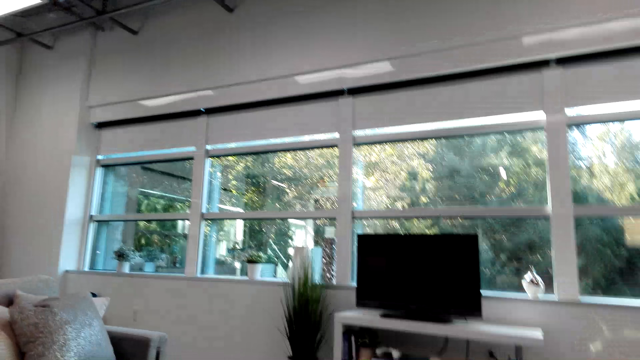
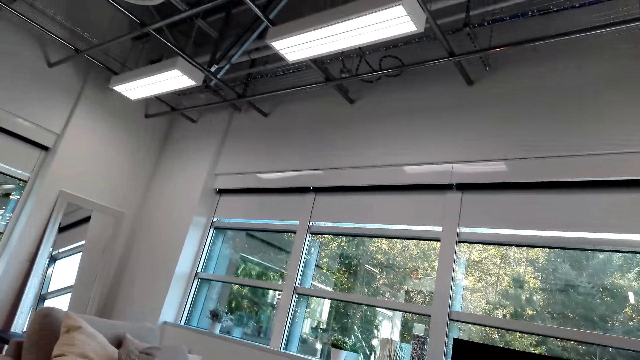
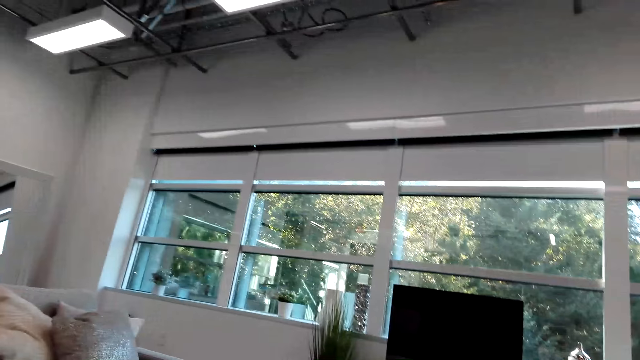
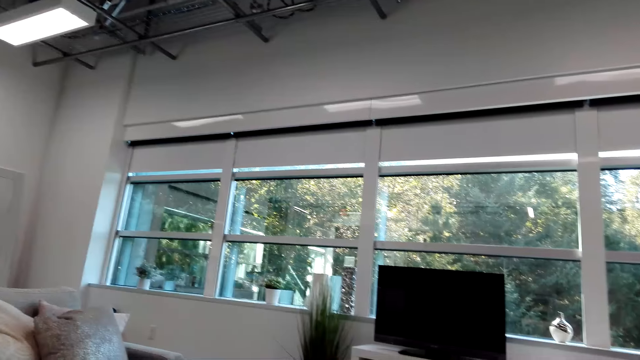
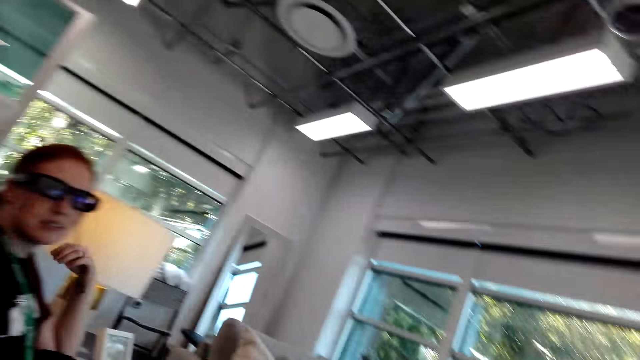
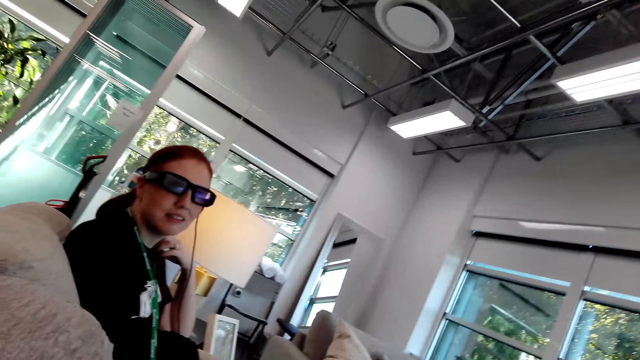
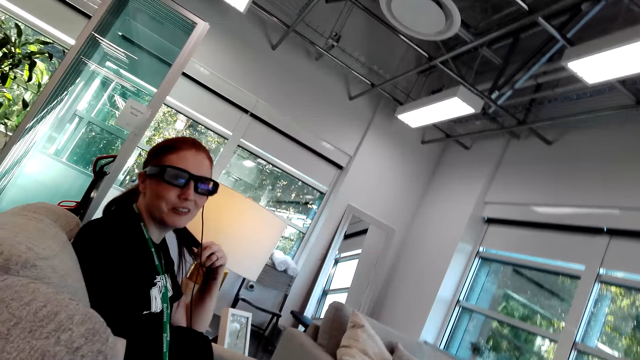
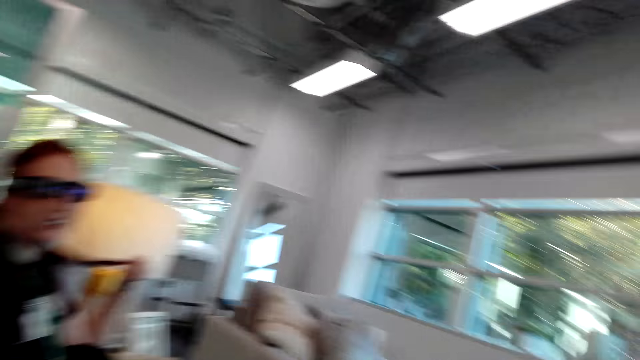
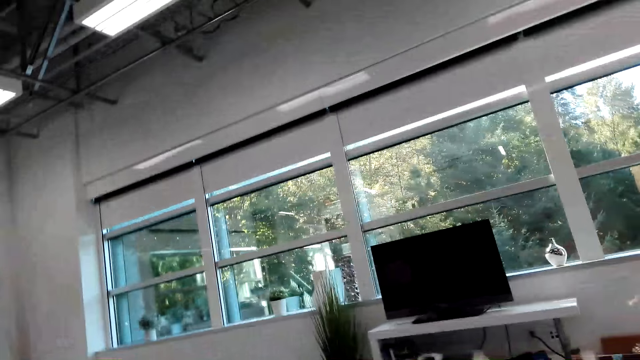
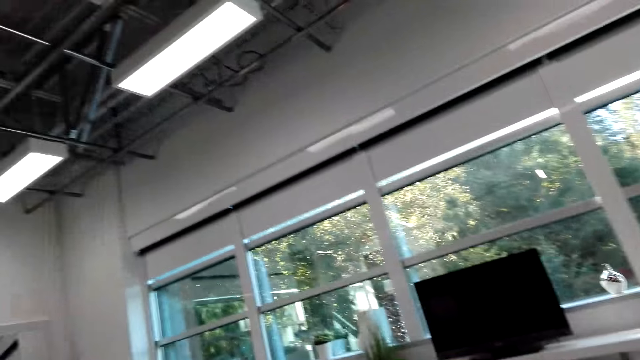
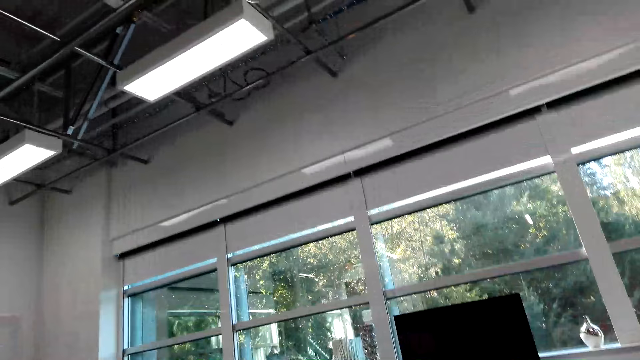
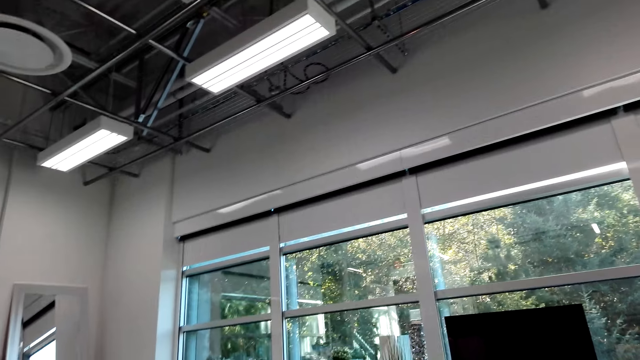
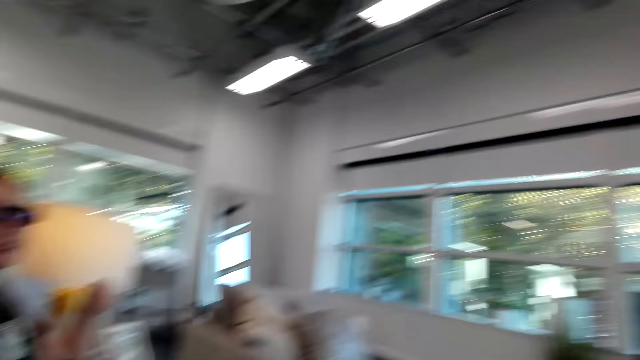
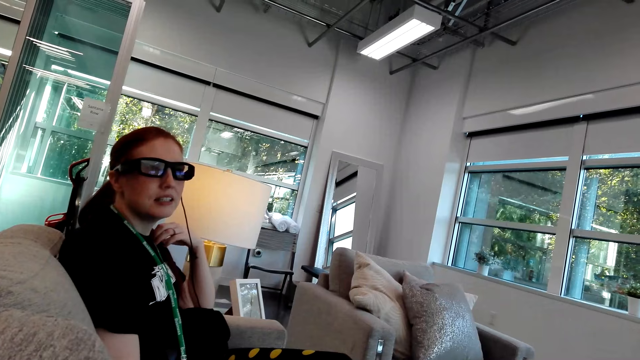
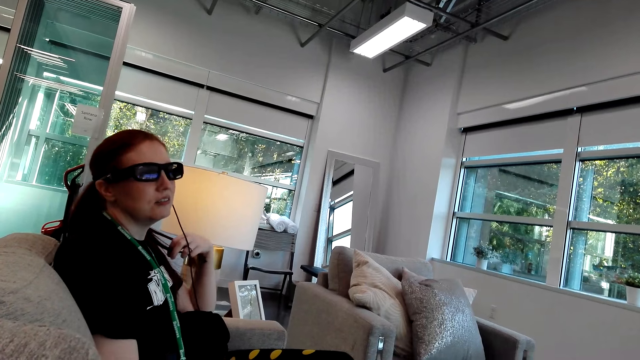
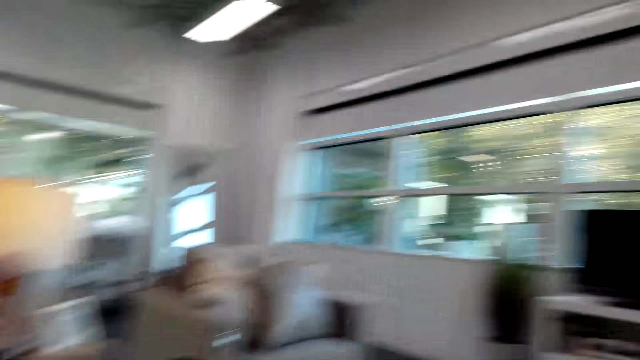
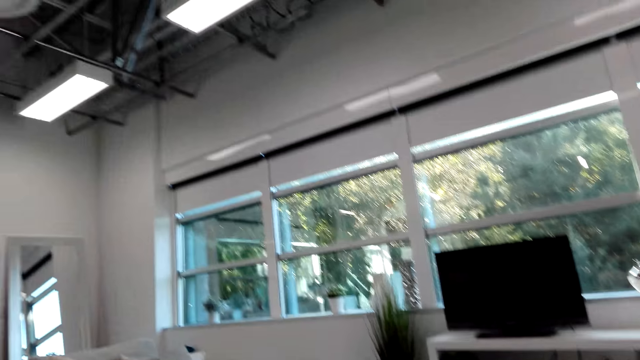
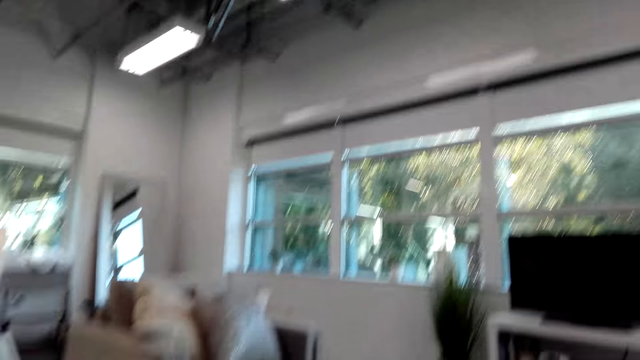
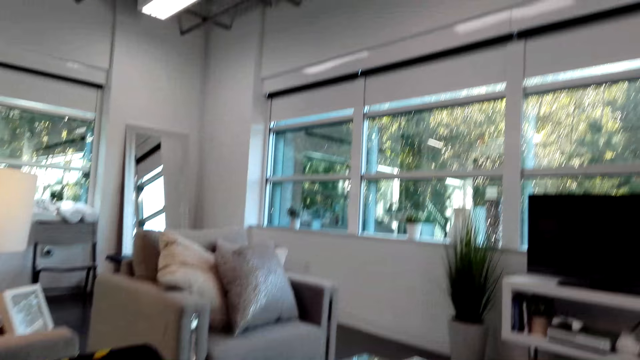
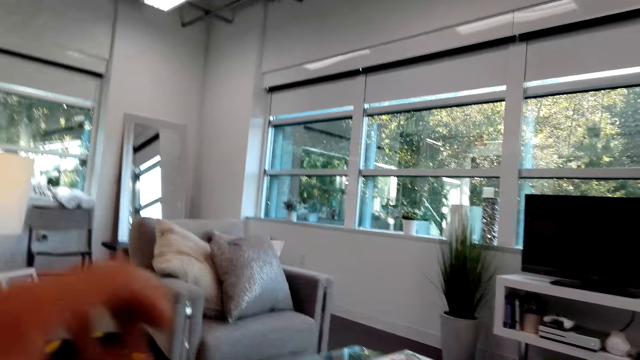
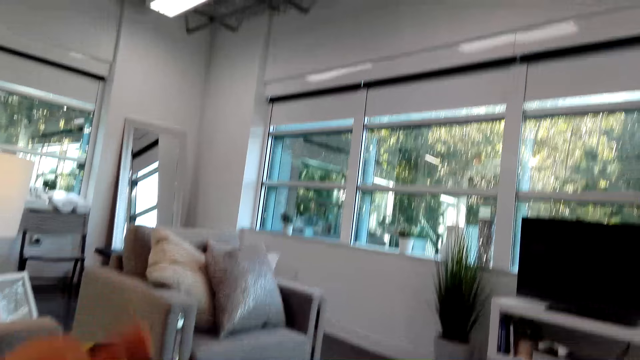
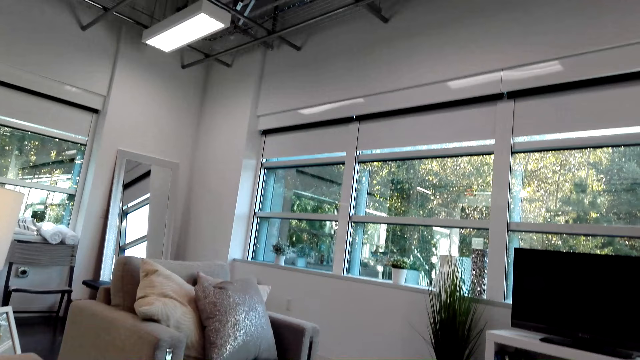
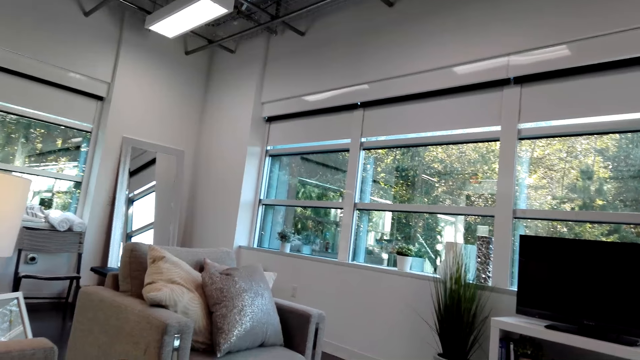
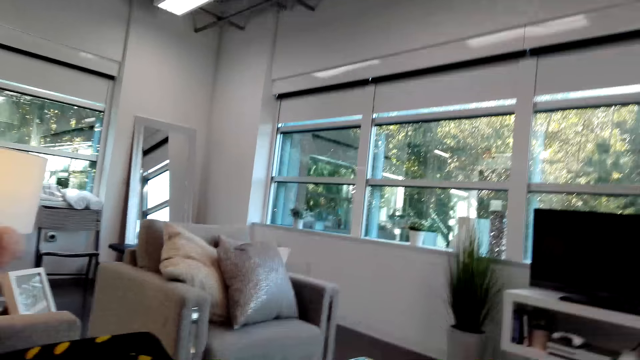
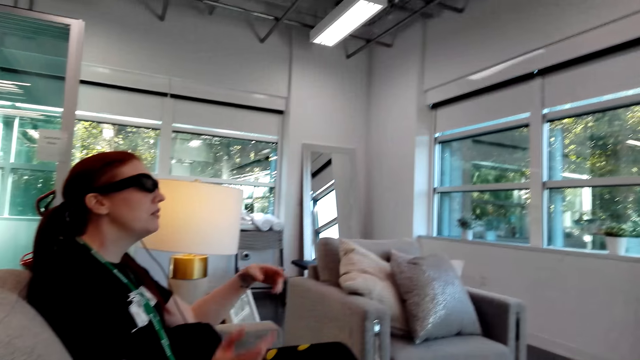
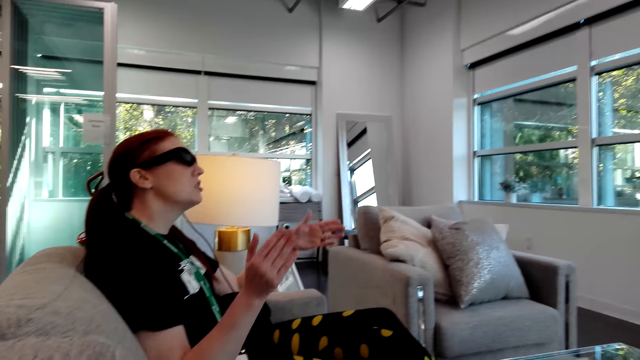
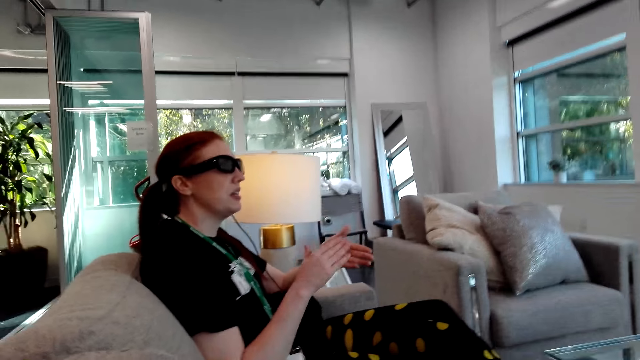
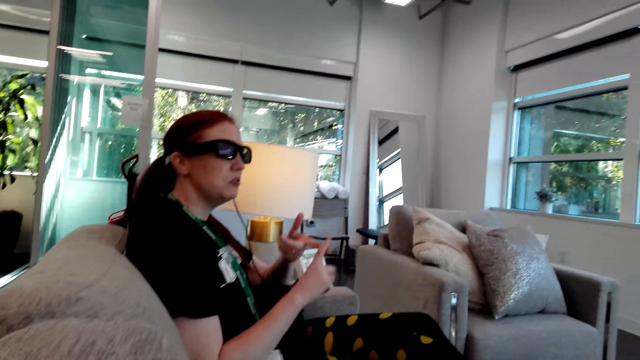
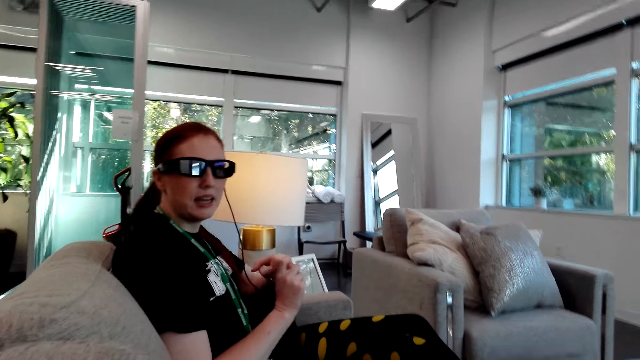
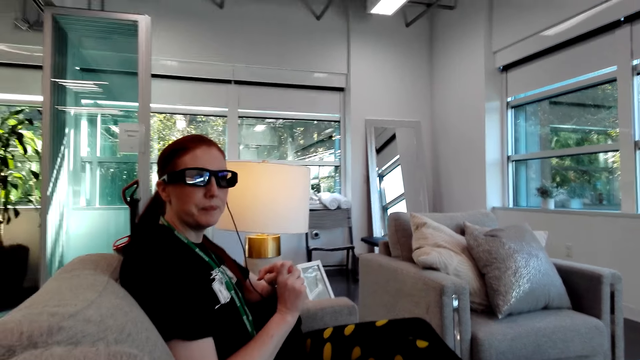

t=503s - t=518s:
Someone talks to the camera wearer. The camera wearer stays still on the seat. The person talks to the camera wearer. The camera wearer moves the left hand. The person talks to the camera wearer.

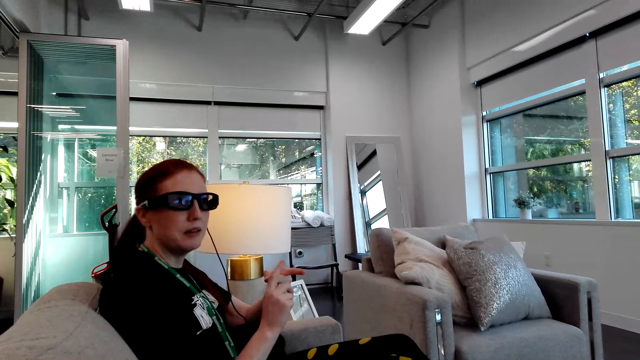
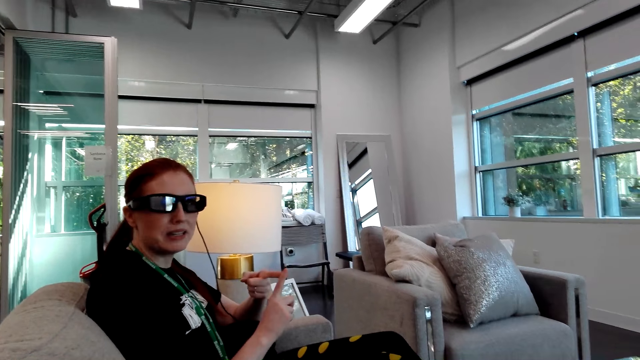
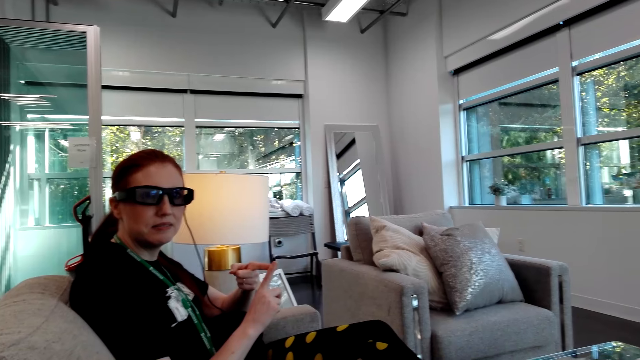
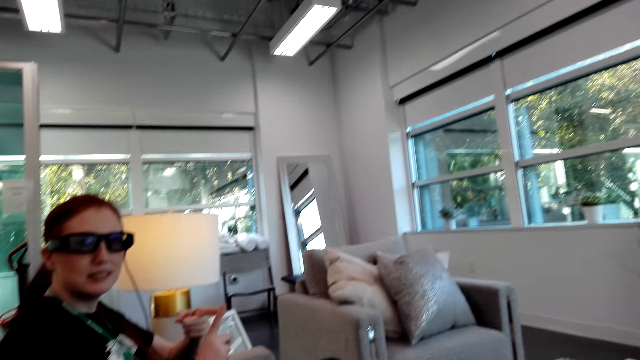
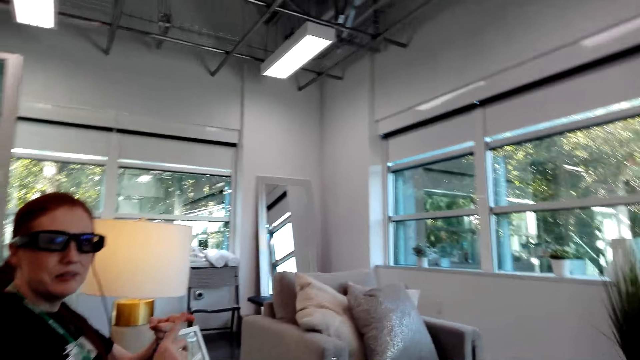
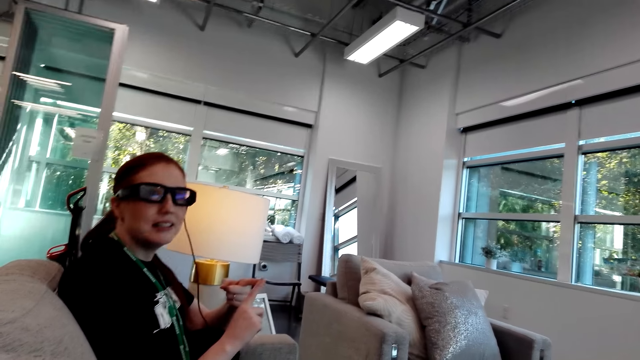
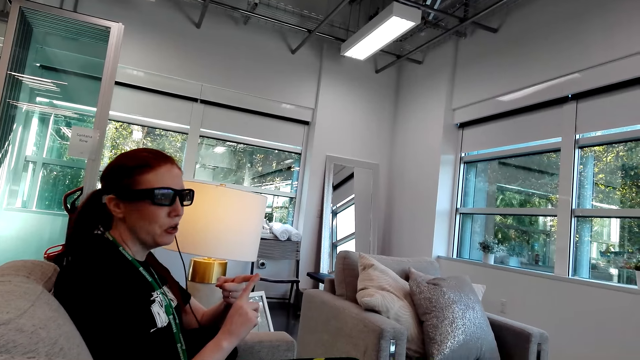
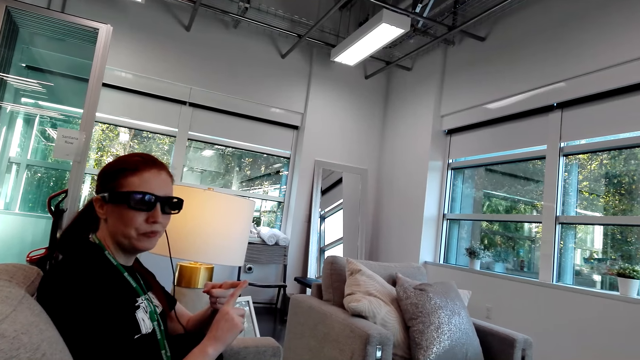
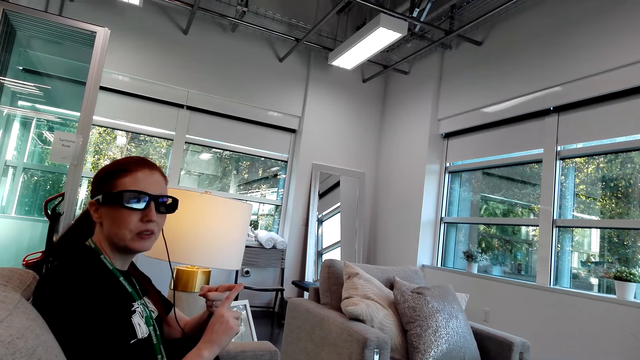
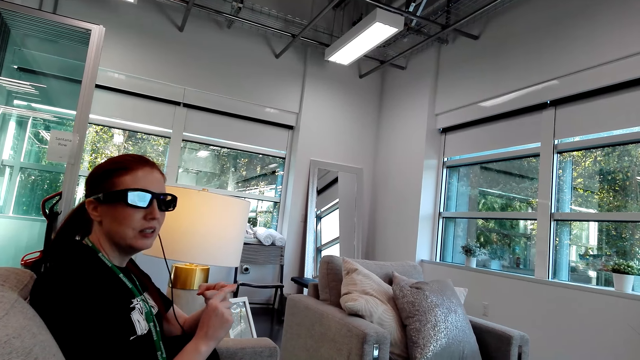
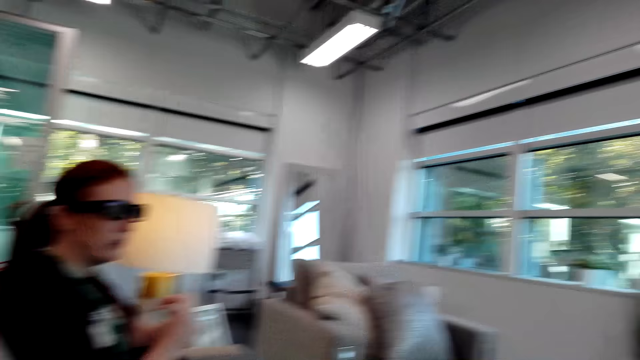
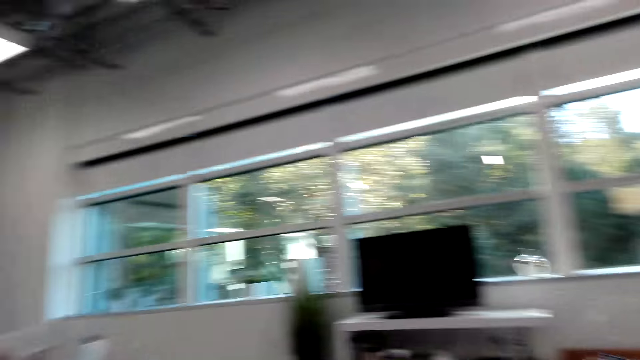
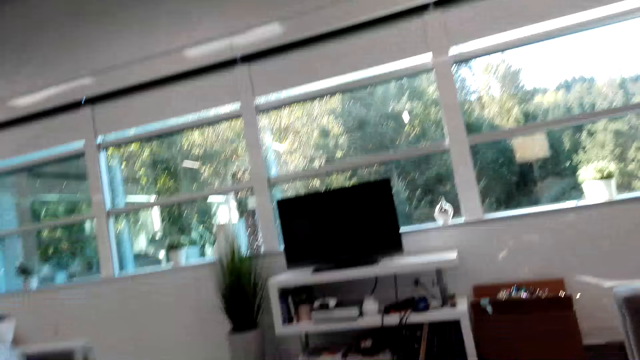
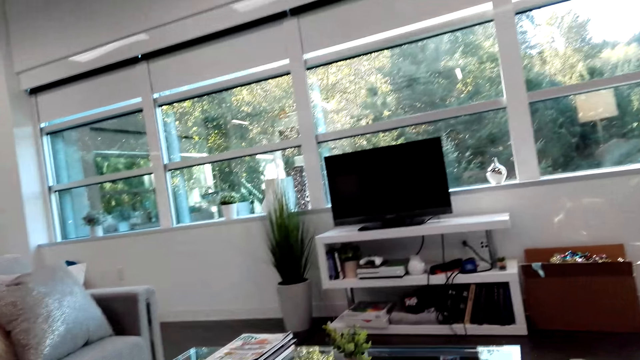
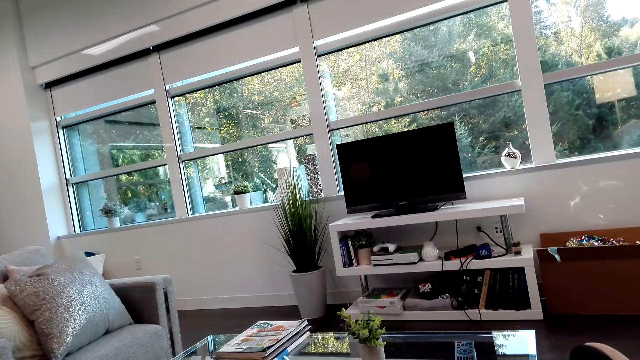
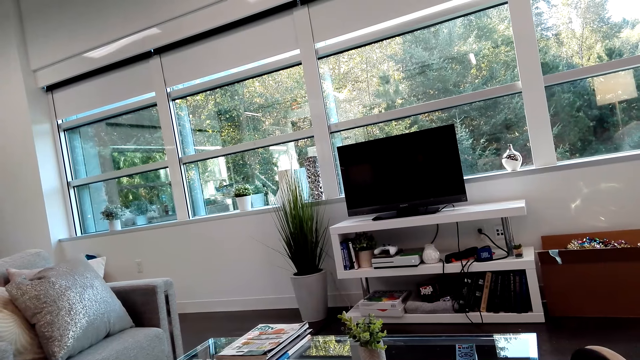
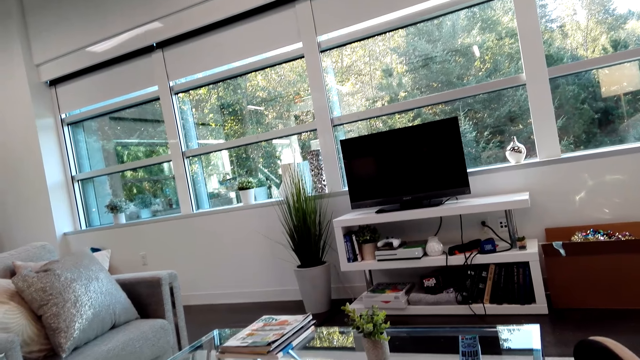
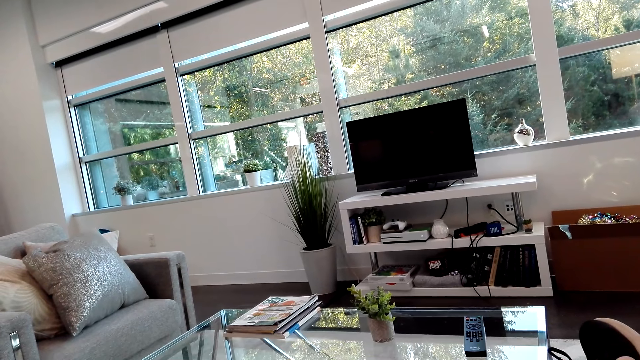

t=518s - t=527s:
The camera wearer looks aside.
